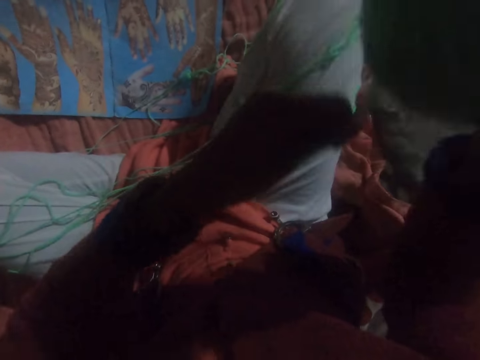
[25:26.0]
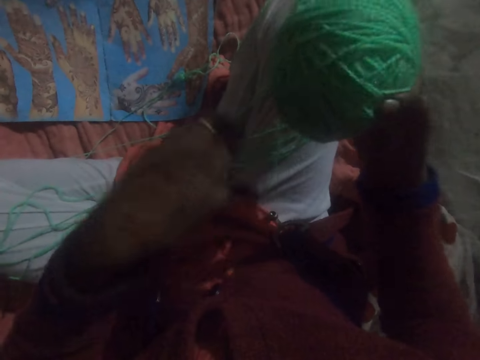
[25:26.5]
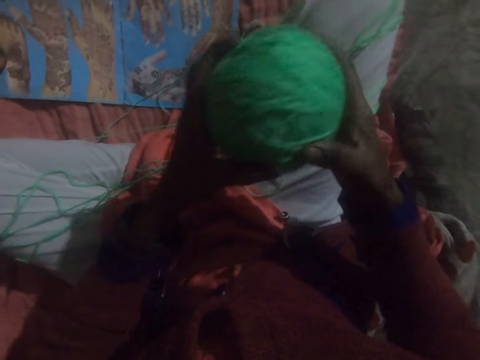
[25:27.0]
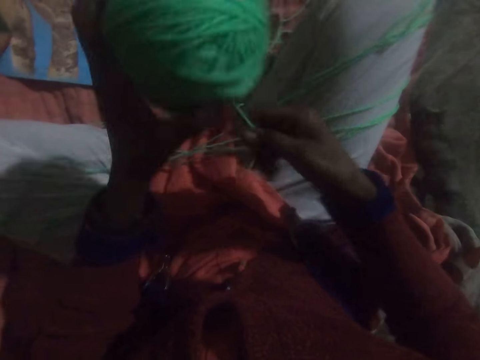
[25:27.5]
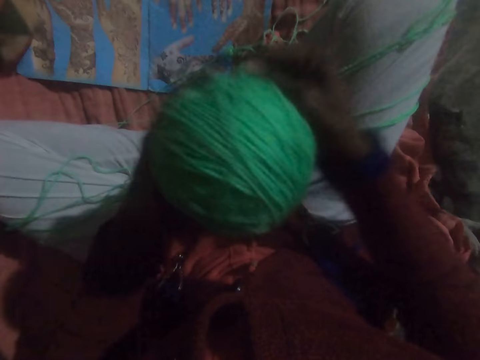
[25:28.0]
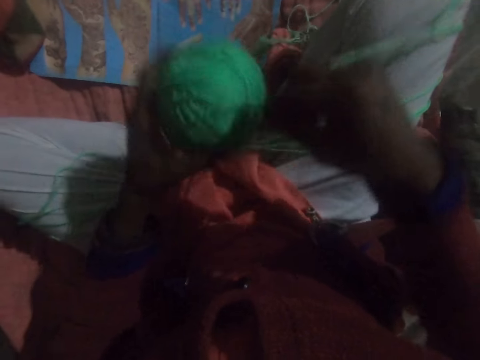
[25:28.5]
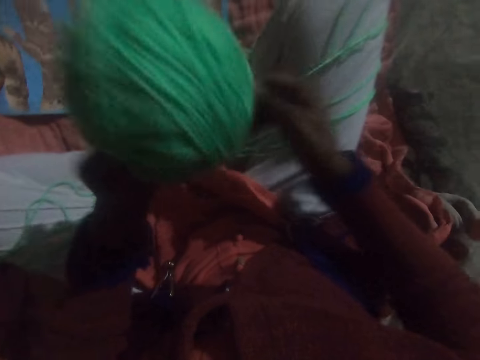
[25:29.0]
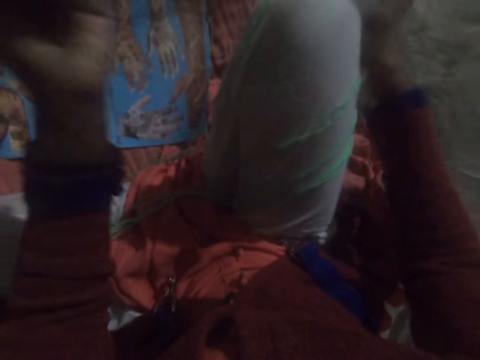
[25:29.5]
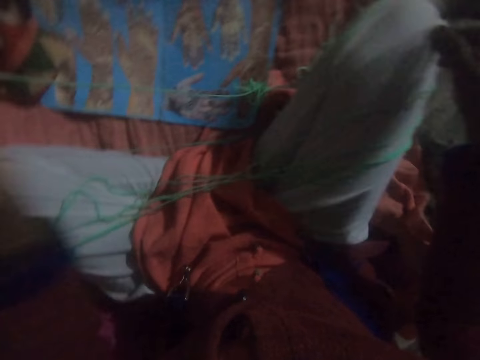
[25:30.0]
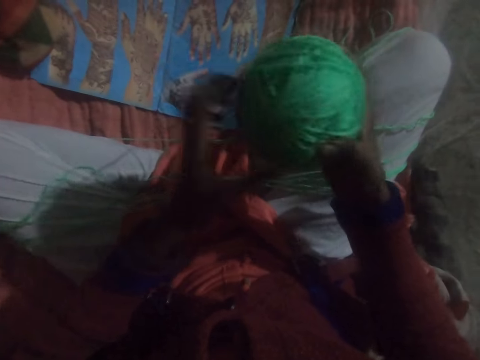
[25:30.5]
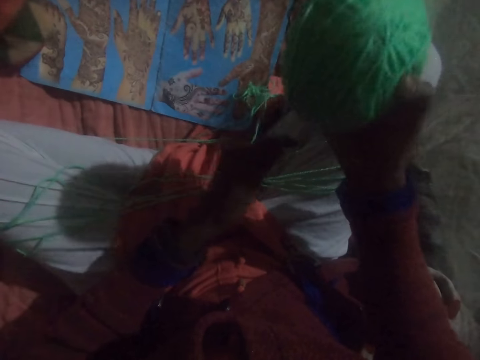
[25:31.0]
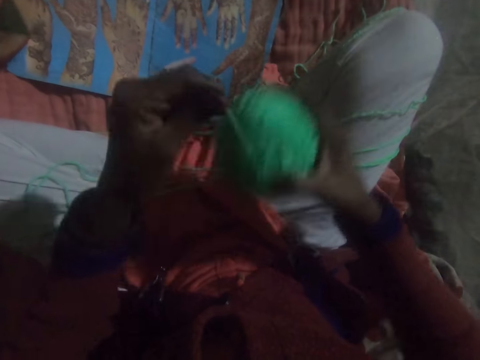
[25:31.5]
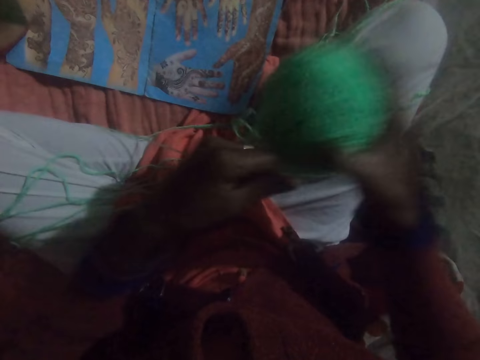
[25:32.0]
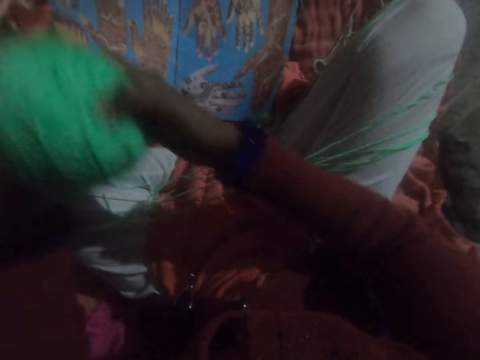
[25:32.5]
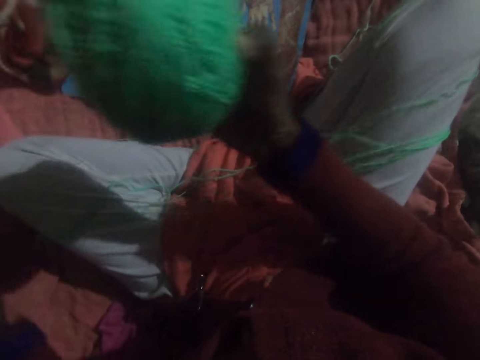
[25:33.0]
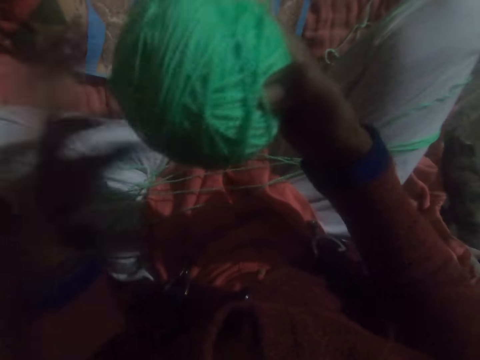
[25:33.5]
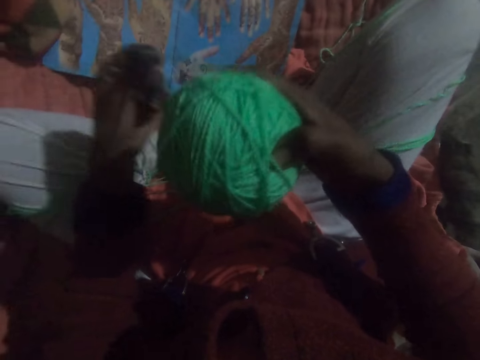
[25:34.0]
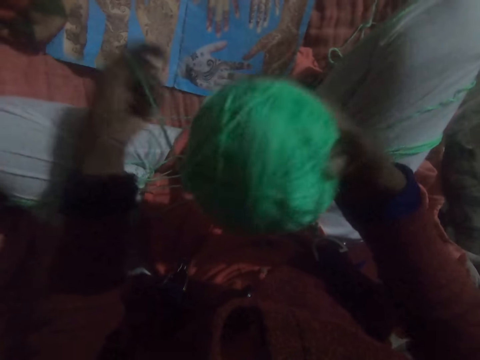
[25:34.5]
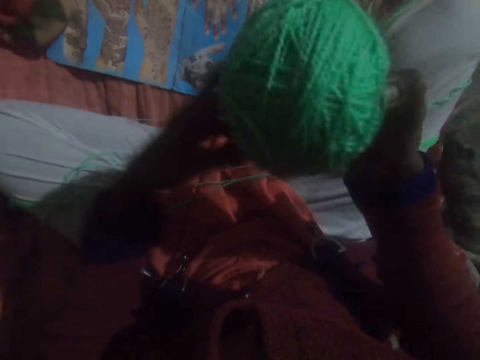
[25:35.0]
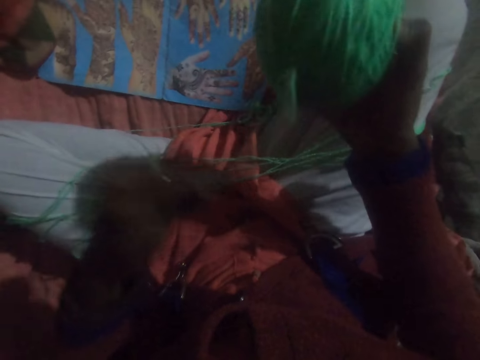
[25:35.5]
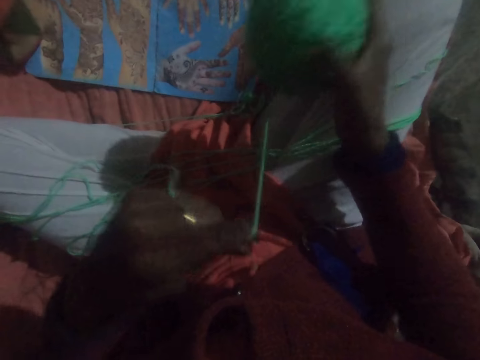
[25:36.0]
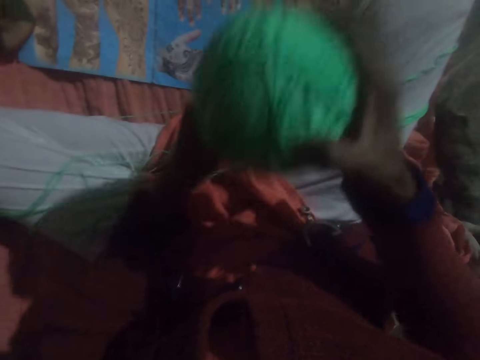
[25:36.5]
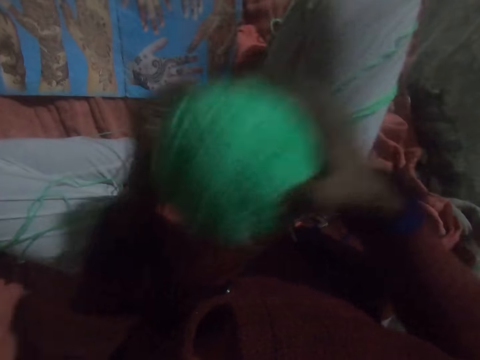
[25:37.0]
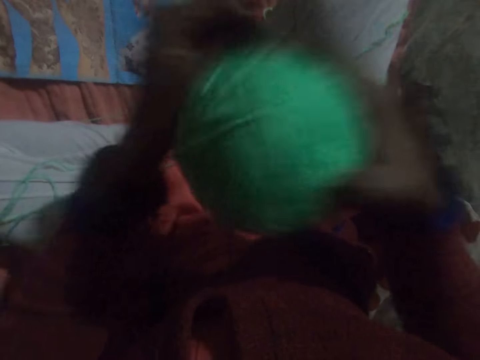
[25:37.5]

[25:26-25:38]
The camera wearer adjusts the thread. They run round the thread to a ball of yarn. They adjust the thread. They run round the thread to the ball of yarn. They adjust the thread. They run round the thread to the ball of yarn.

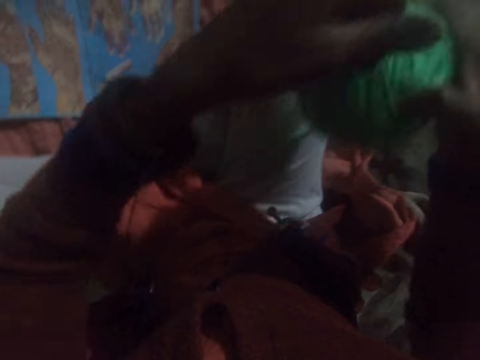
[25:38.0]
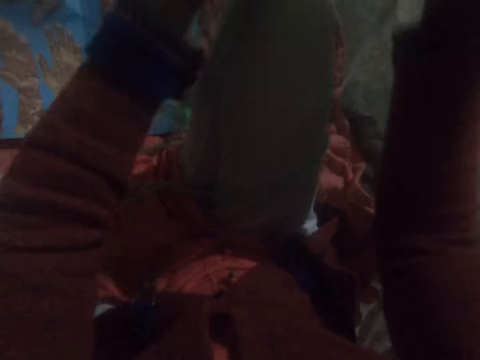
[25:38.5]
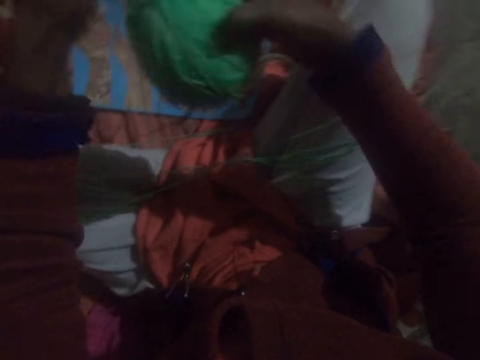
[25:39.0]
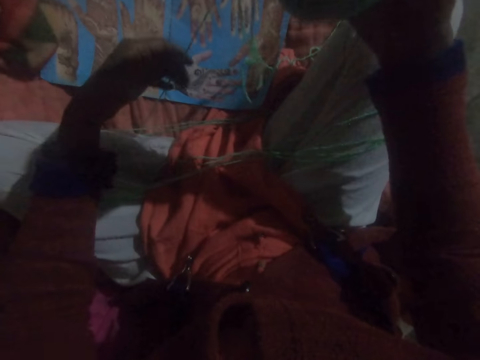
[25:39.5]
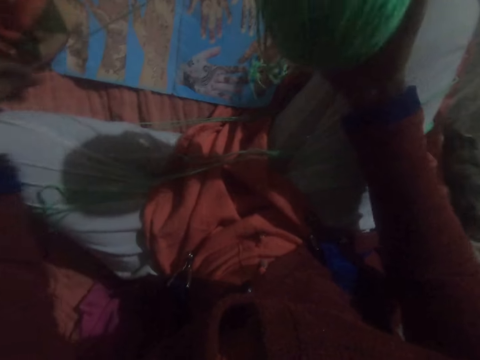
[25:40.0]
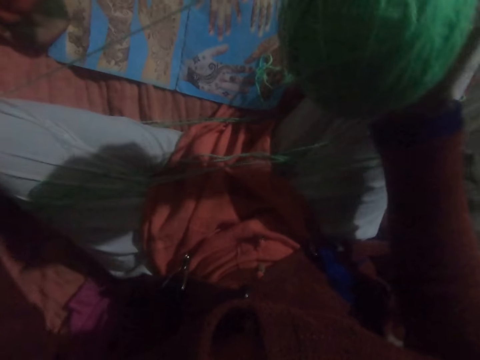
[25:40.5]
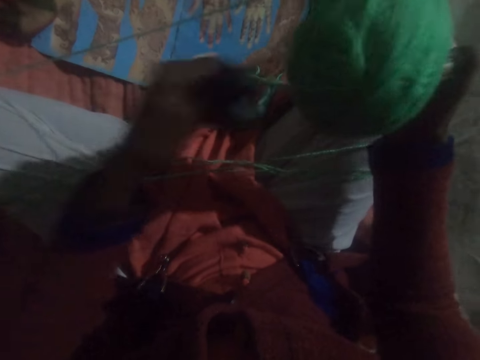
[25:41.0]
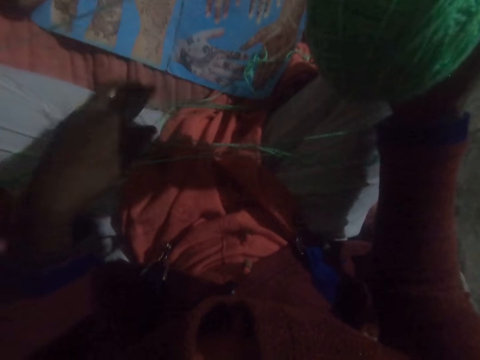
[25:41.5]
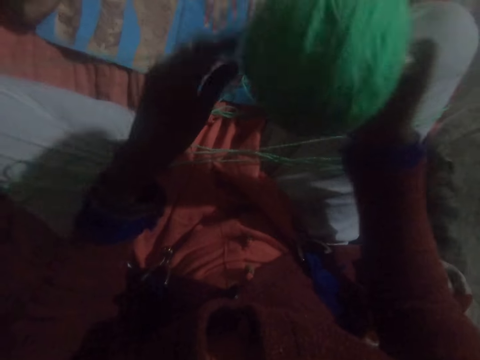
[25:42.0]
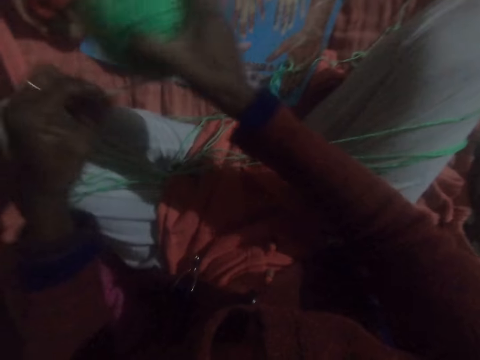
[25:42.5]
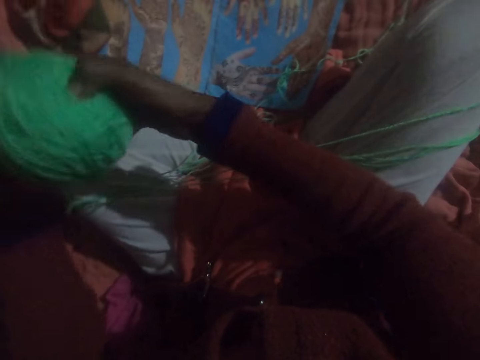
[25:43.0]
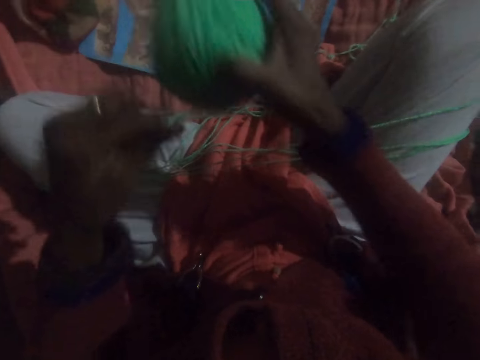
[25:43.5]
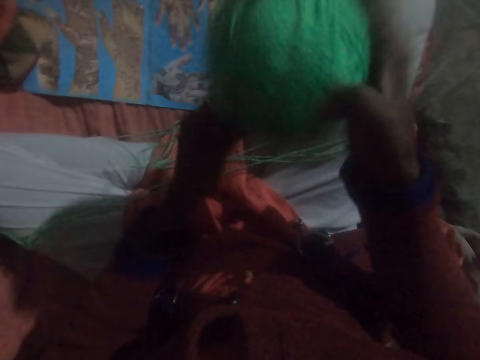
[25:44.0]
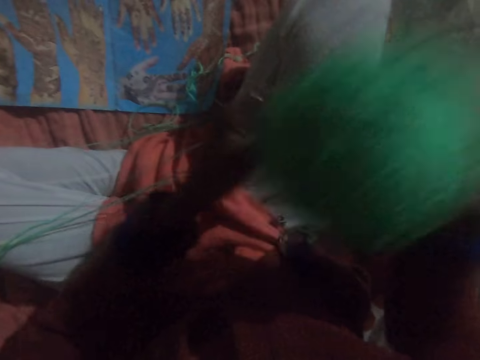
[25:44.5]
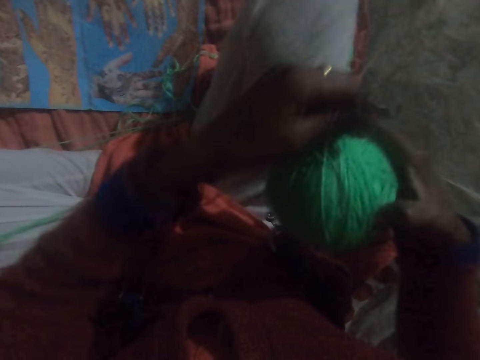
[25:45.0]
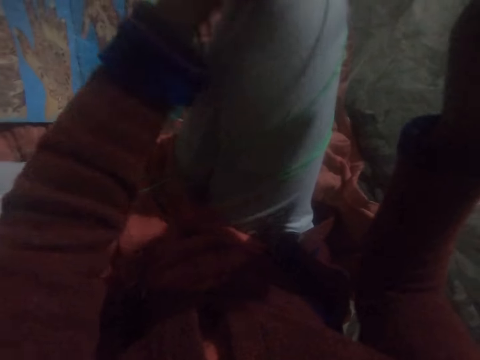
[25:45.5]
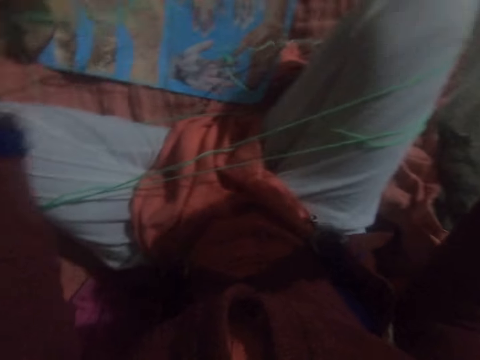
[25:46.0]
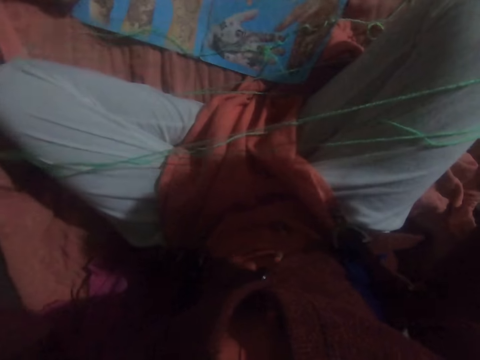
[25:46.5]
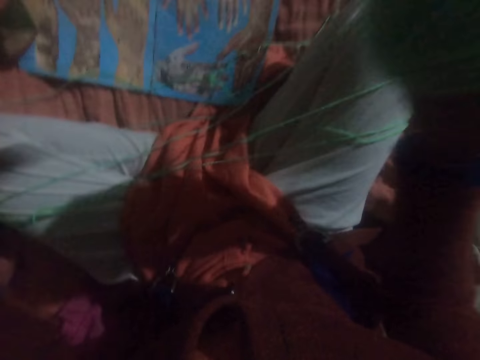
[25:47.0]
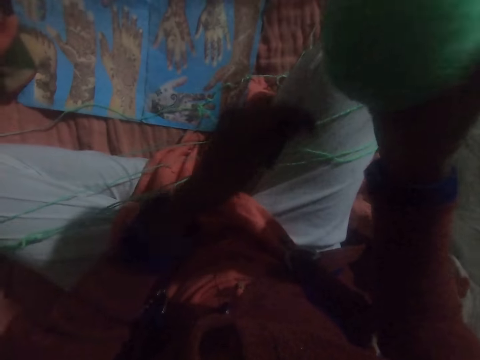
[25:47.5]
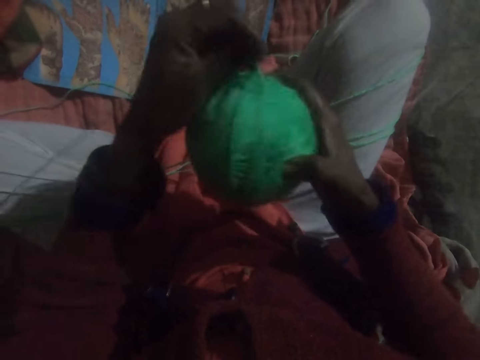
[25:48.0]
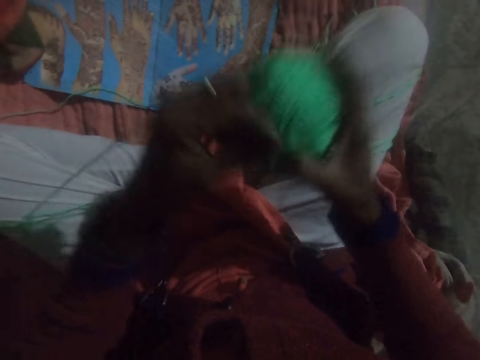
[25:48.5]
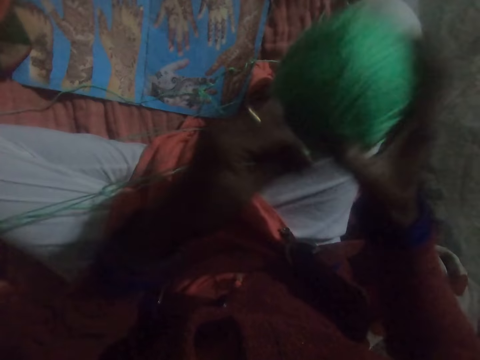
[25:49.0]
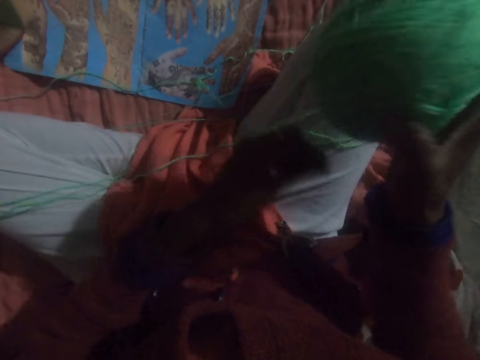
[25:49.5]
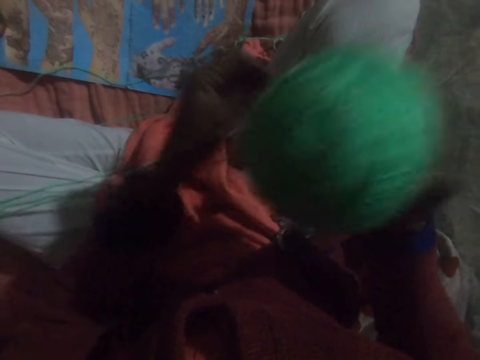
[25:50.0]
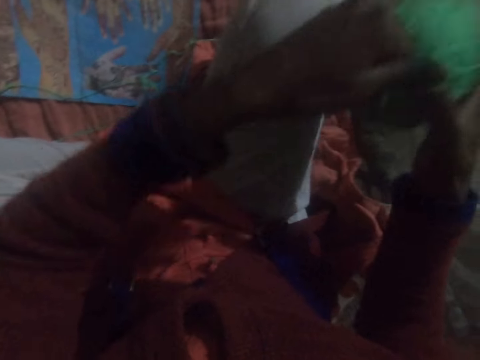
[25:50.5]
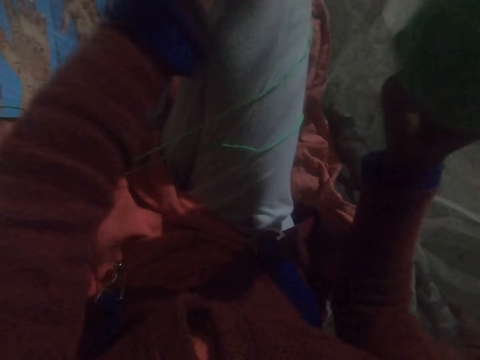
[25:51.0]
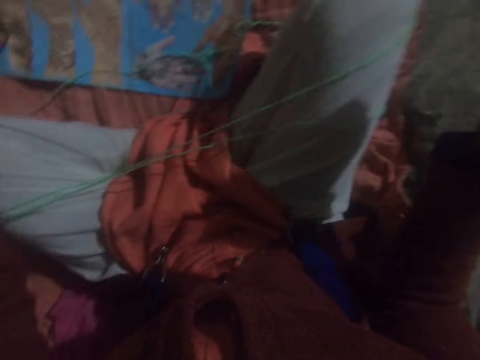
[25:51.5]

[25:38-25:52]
The camera wearer adjusts the thread. They run round the thread to a ball of yarn. They adjust the thread. They run round the thread to the ball of yarn. They adjust the thread.
